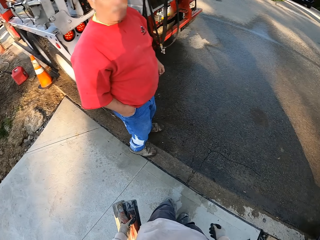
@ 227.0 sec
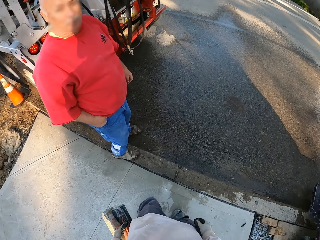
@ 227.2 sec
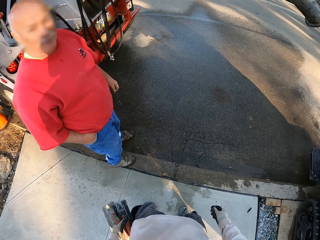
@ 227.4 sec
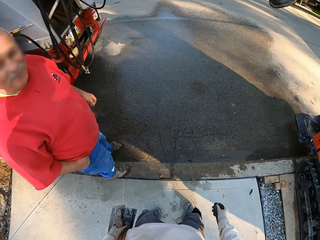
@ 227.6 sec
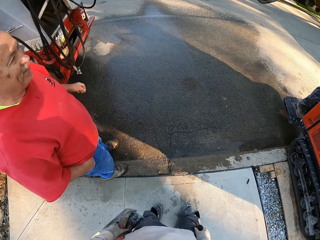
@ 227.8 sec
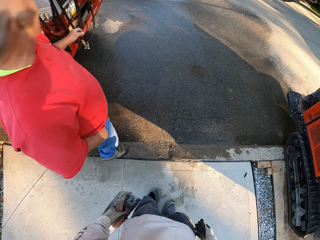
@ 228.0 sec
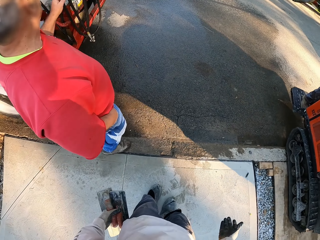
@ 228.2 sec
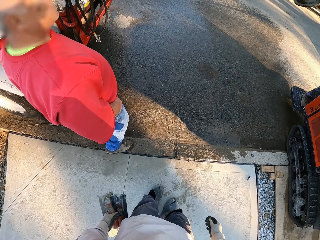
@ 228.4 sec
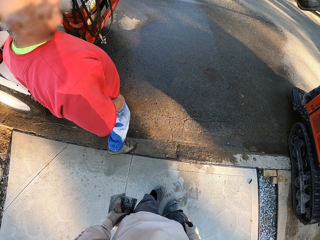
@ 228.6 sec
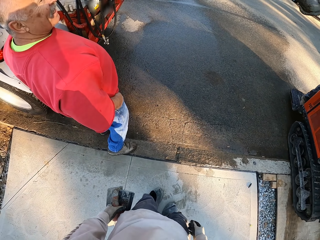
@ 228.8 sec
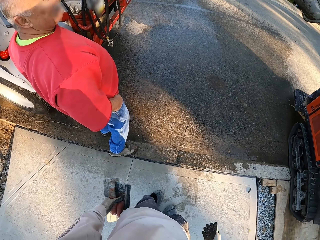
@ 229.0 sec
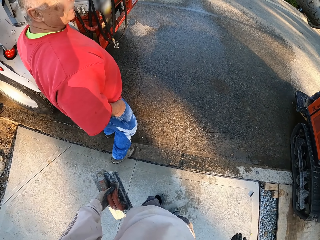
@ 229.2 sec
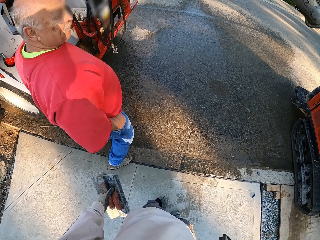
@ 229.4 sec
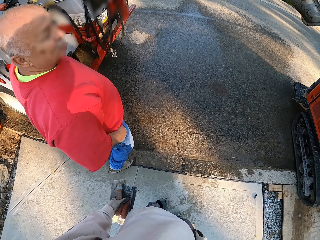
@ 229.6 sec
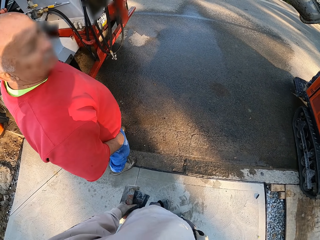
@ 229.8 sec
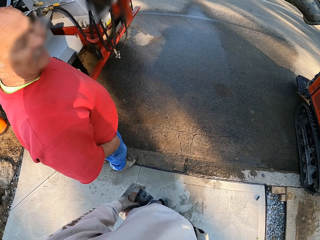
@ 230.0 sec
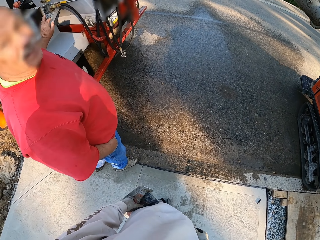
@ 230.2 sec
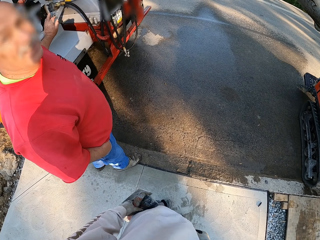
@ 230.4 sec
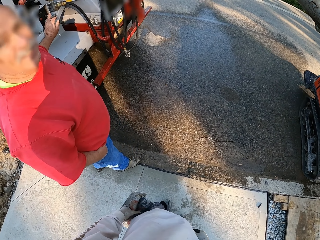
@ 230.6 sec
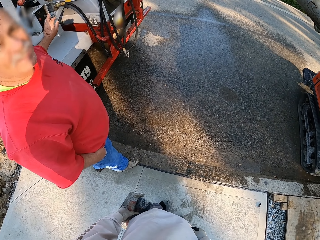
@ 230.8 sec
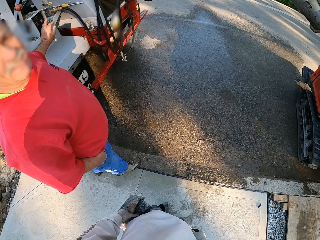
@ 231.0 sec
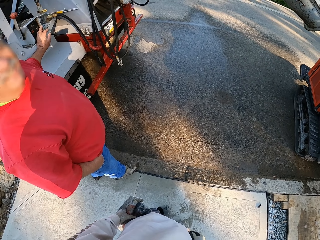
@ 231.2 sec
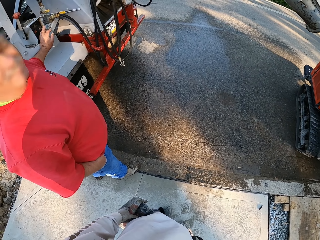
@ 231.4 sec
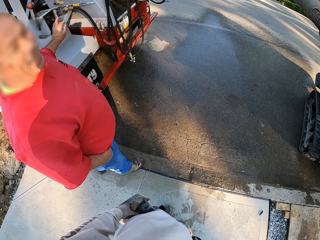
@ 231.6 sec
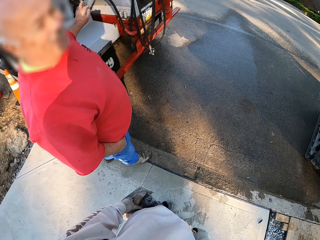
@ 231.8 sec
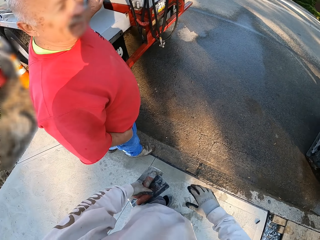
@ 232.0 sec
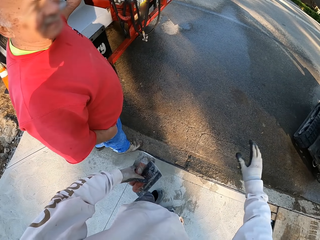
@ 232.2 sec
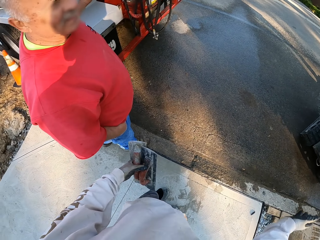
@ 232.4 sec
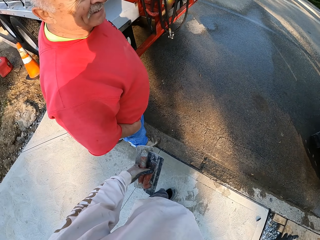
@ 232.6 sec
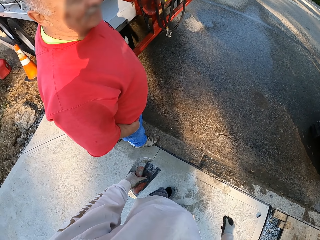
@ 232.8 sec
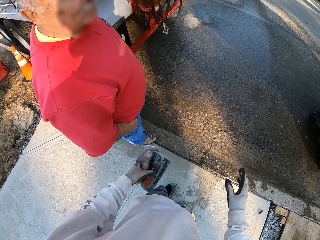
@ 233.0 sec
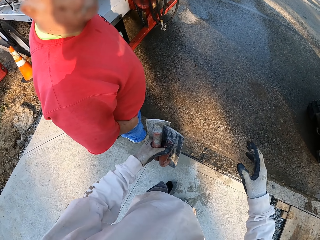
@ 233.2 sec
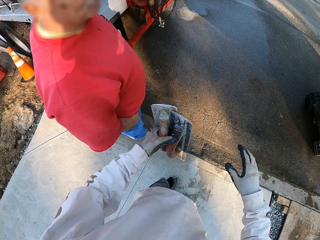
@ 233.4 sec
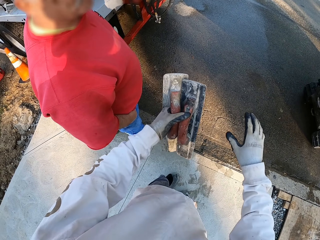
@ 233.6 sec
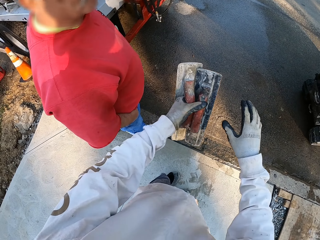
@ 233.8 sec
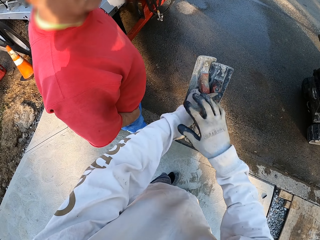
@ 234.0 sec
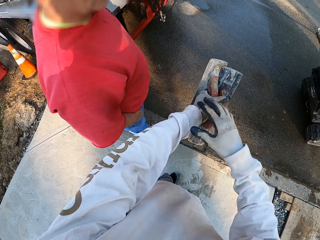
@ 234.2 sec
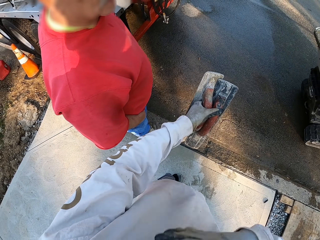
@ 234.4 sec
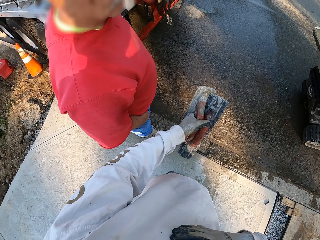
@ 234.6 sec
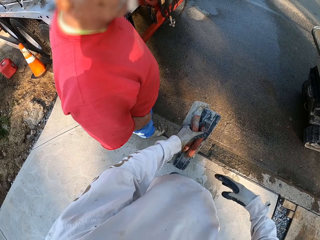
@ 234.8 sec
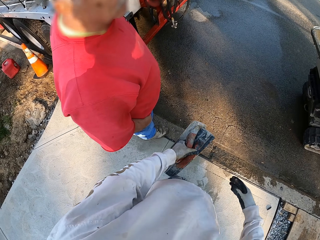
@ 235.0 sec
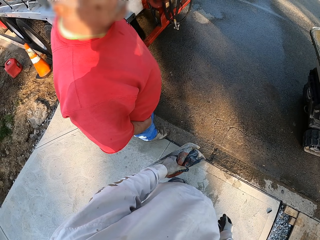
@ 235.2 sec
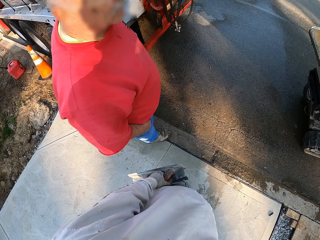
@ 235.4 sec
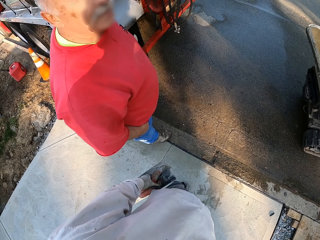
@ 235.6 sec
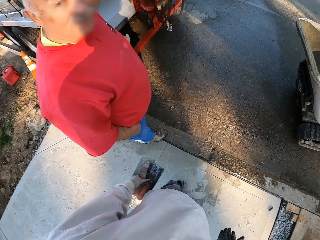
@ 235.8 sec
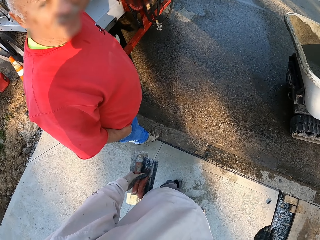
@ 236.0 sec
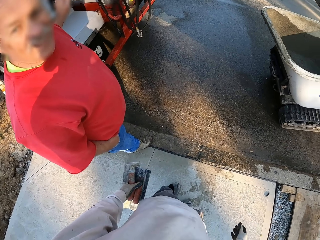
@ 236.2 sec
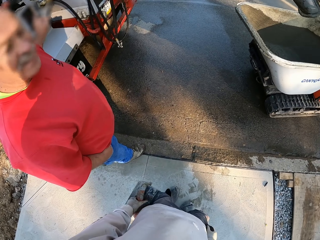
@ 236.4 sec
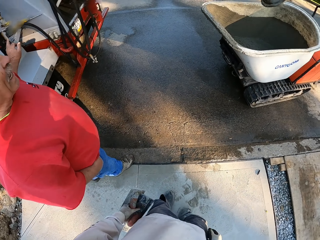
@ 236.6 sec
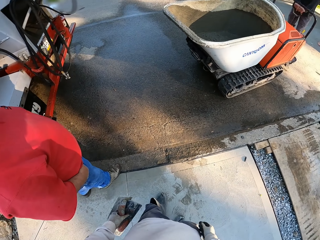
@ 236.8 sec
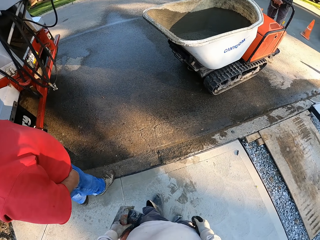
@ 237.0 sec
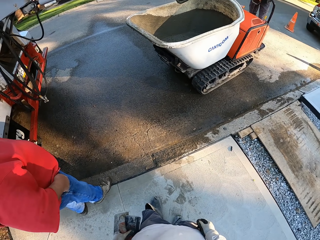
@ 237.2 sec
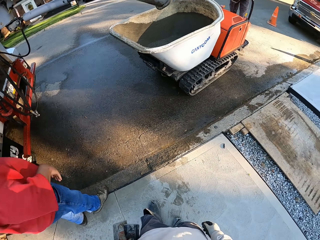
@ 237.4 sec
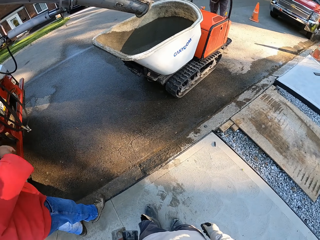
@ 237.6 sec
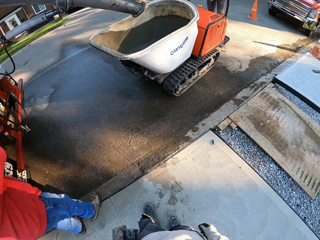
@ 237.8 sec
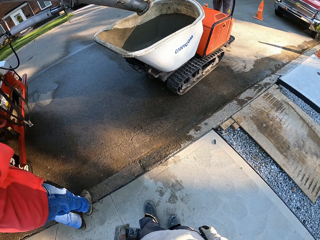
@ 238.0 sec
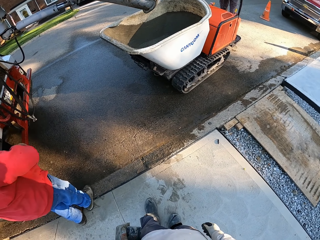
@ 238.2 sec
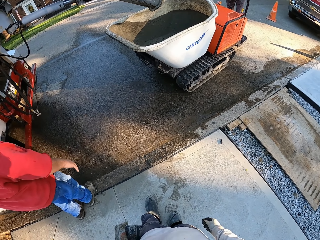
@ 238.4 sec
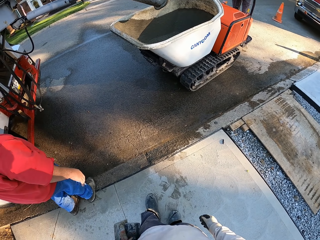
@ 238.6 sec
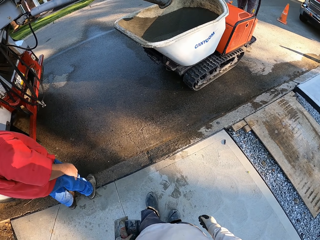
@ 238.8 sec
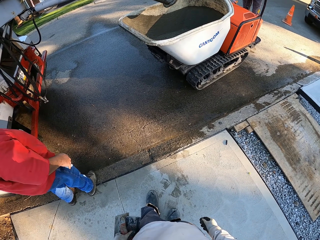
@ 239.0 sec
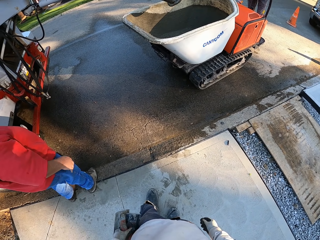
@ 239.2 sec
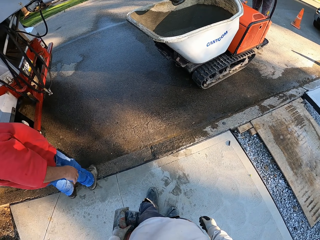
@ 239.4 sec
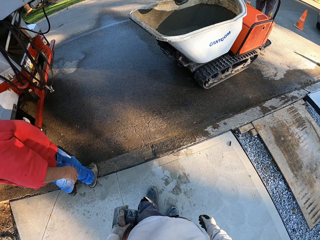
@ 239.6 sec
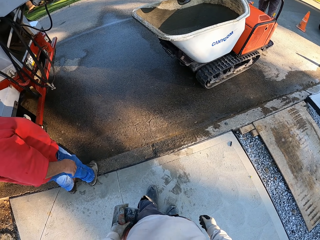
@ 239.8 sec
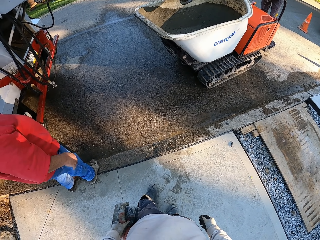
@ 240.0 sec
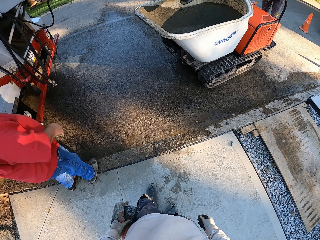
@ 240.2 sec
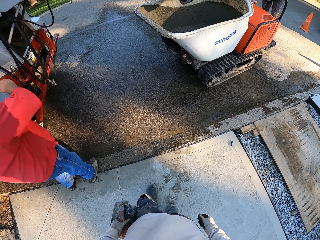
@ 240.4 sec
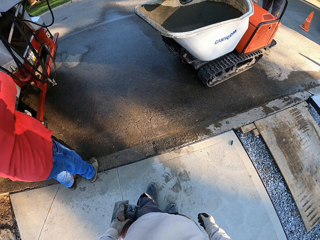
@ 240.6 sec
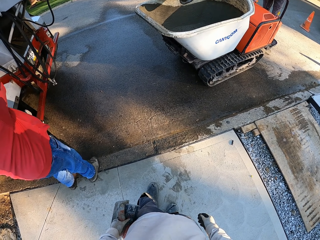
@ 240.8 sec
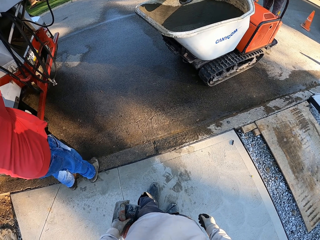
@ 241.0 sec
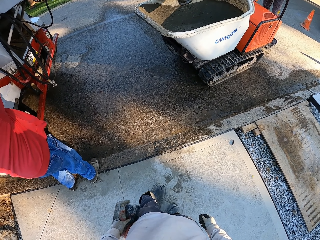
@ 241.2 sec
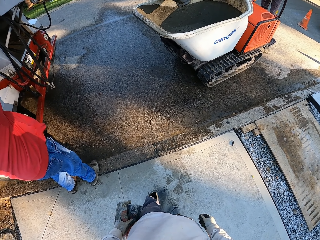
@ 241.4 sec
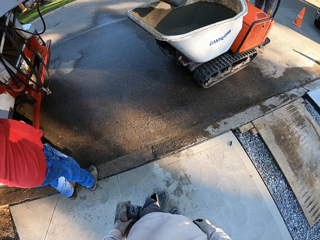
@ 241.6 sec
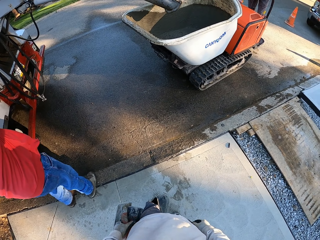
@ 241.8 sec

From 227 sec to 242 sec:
The camera wearer talks to a man. They look around. They look at the concrete. They look around again.

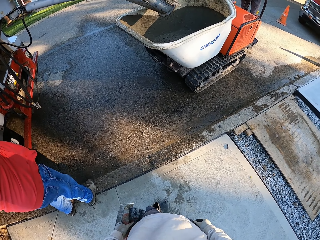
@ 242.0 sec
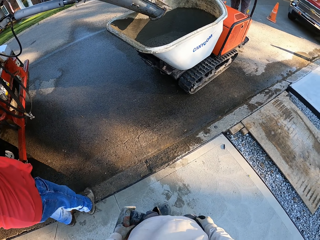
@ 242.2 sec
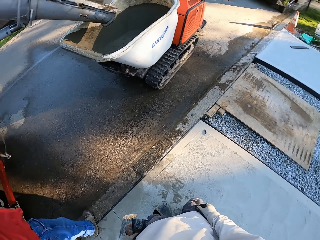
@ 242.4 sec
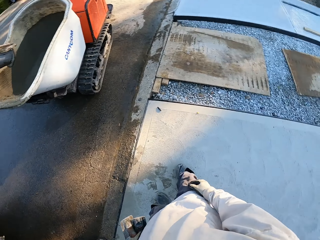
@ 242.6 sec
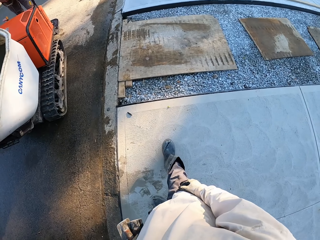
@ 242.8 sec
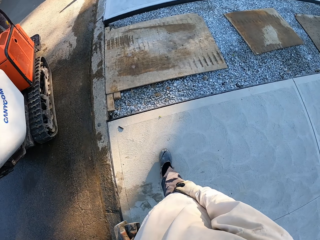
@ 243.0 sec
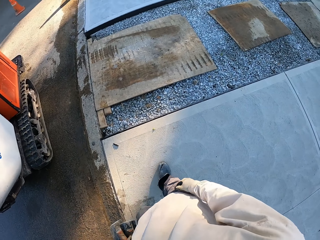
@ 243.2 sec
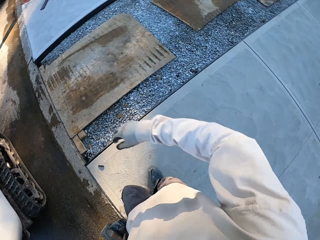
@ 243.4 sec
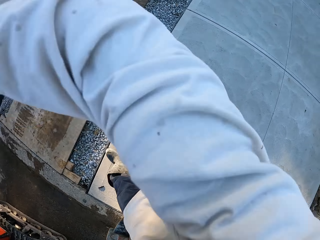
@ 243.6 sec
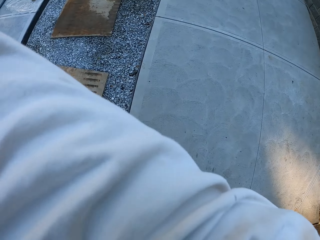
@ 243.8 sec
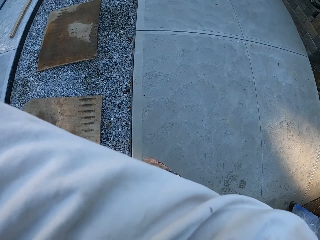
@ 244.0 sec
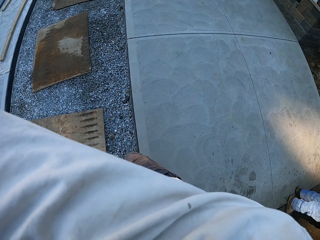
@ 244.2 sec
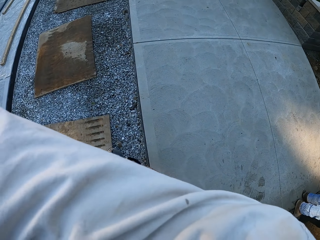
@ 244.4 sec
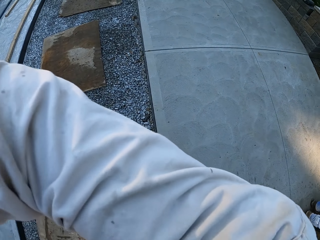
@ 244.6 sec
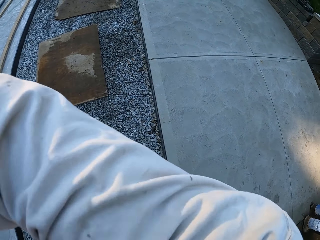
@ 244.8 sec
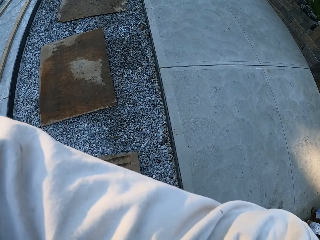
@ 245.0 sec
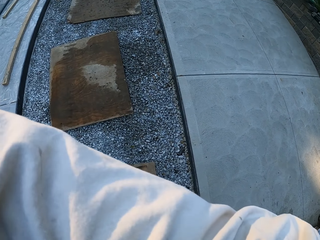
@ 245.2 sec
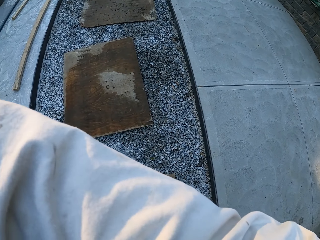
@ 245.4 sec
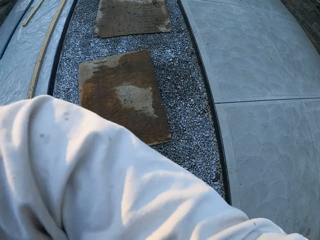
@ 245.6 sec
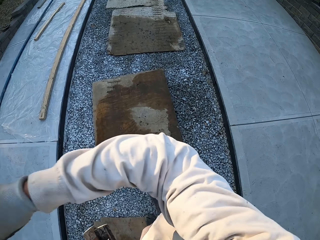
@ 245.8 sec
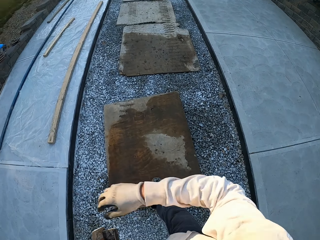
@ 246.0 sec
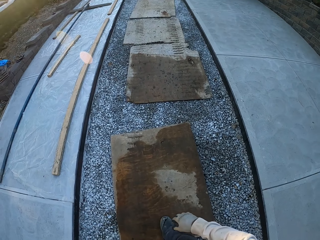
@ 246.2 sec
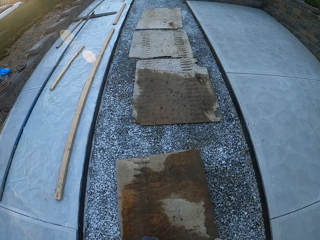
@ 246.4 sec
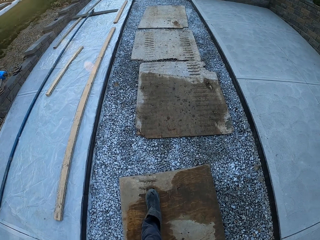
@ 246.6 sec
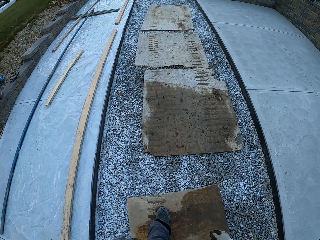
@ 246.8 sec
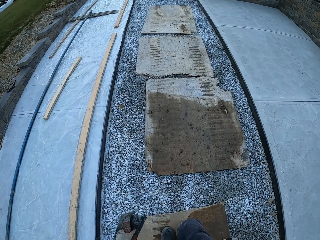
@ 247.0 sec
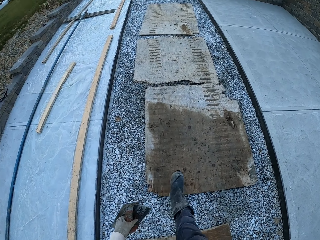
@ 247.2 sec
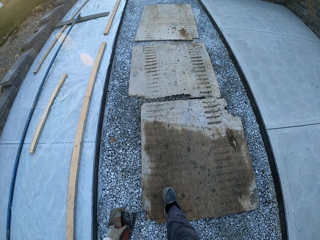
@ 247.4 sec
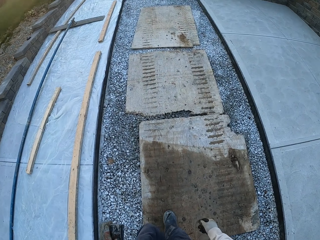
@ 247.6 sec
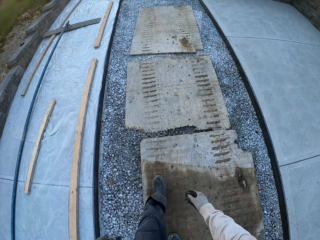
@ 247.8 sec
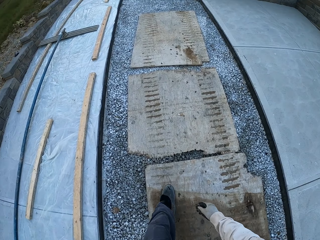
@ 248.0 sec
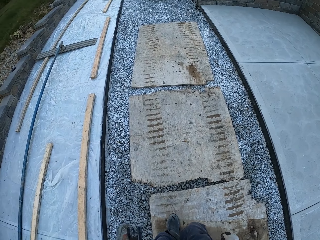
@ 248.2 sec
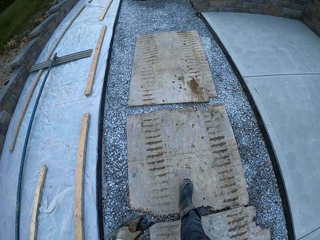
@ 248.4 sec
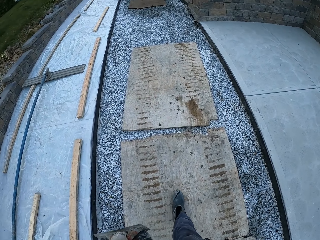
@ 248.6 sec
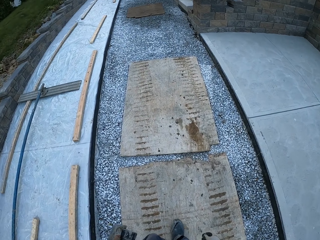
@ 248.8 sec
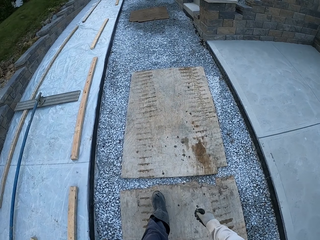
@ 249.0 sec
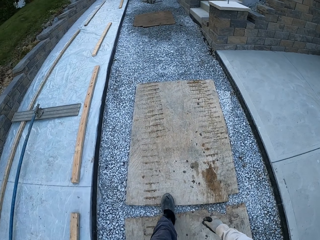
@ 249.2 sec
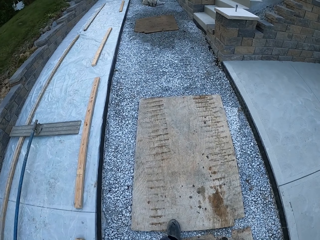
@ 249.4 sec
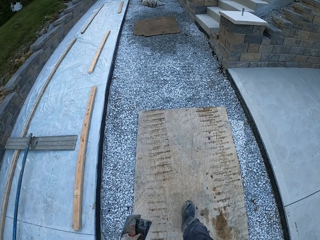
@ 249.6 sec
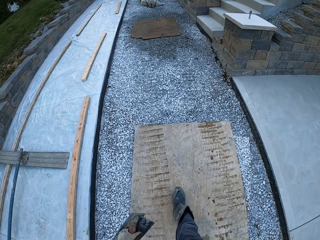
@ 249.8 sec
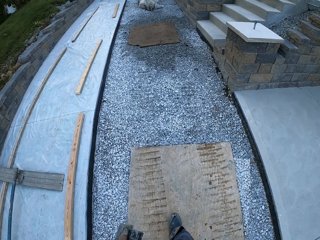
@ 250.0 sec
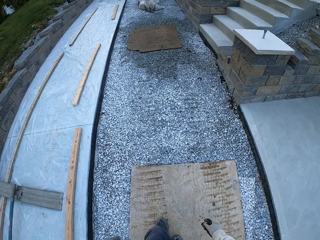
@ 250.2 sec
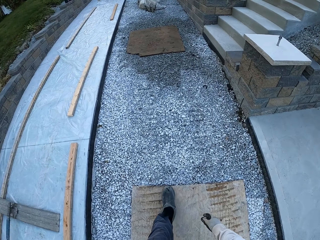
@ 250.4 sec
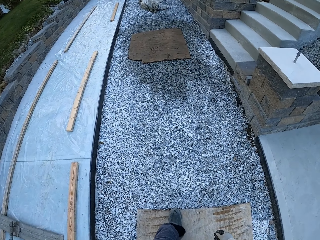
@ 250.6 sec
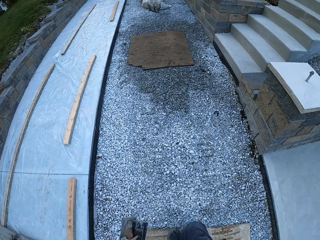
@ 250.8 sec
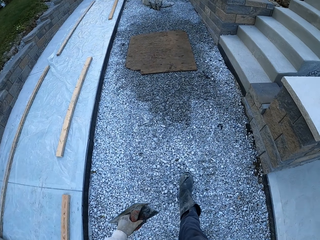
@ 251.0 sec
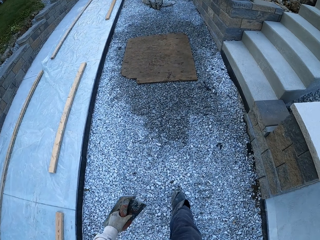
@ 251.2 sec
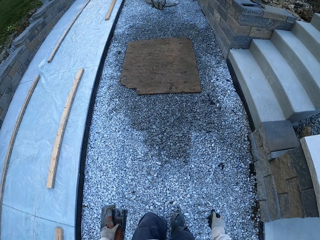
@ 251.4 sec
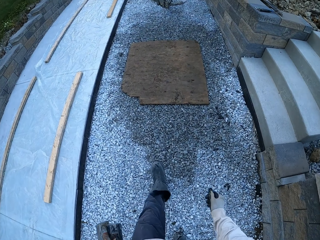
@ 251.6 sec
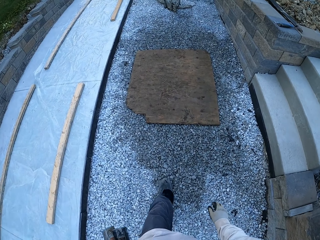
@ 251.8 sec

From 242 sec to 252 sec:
The camera wearer walks around and raises the right hand. They look around. They walk around again.
